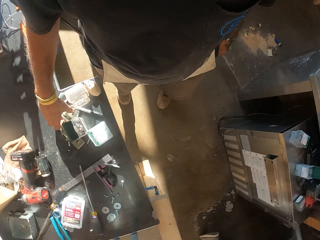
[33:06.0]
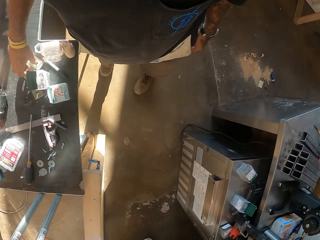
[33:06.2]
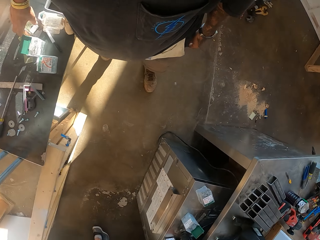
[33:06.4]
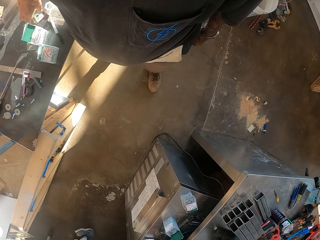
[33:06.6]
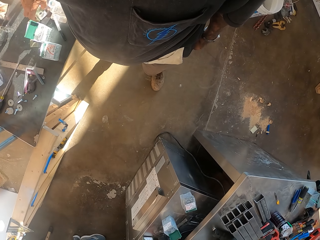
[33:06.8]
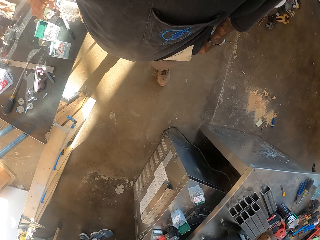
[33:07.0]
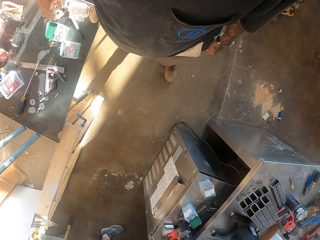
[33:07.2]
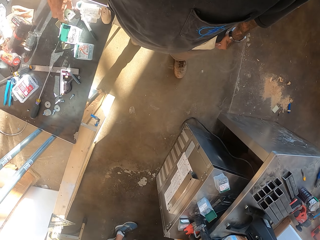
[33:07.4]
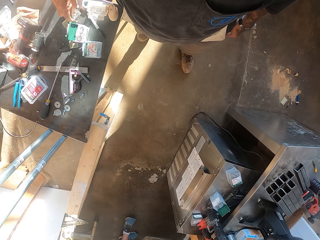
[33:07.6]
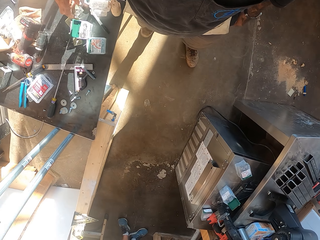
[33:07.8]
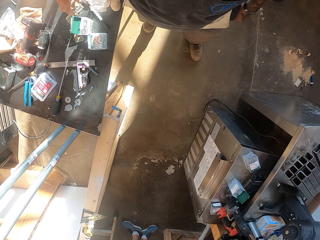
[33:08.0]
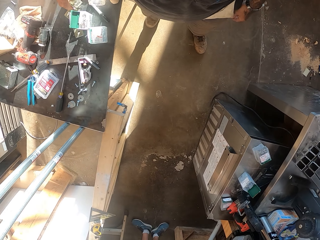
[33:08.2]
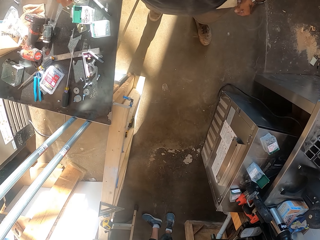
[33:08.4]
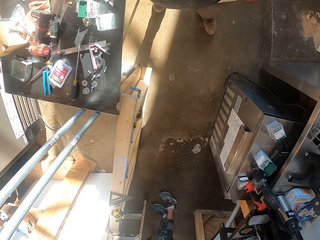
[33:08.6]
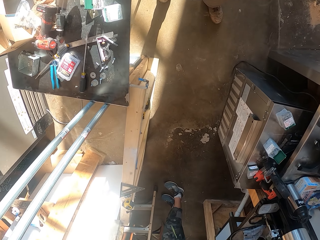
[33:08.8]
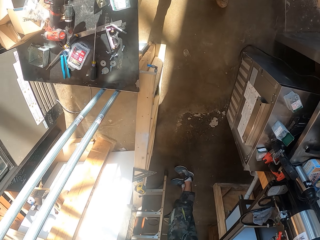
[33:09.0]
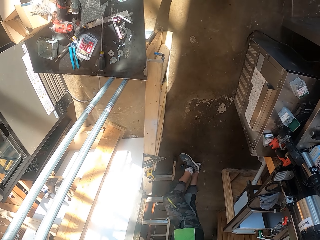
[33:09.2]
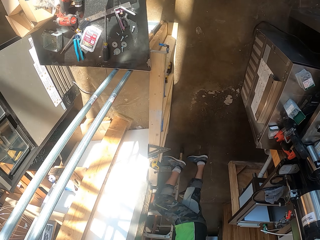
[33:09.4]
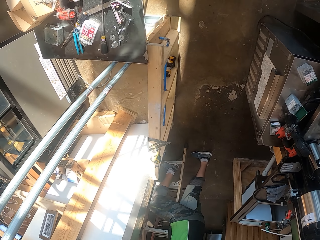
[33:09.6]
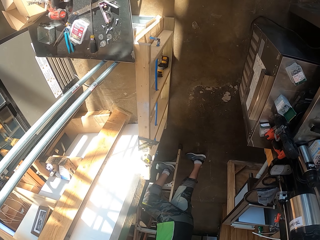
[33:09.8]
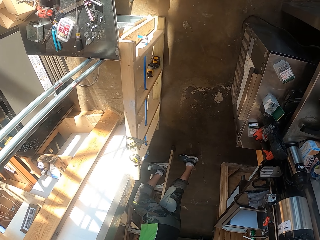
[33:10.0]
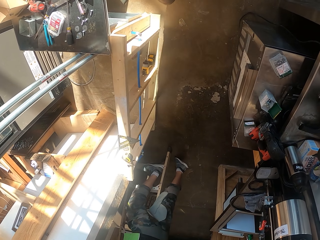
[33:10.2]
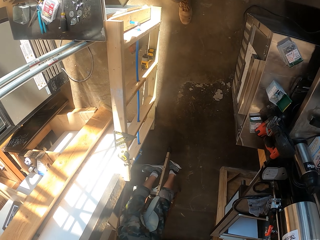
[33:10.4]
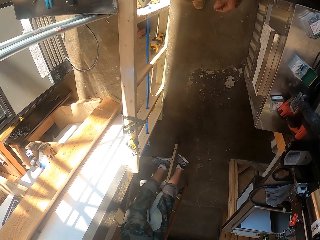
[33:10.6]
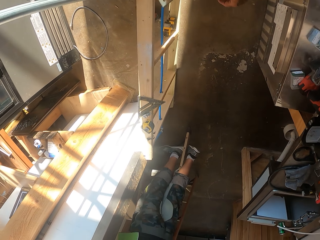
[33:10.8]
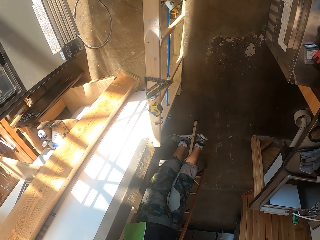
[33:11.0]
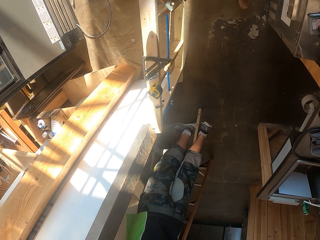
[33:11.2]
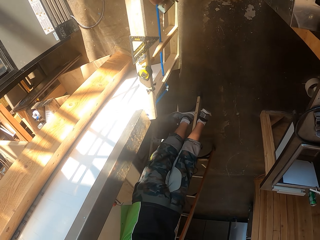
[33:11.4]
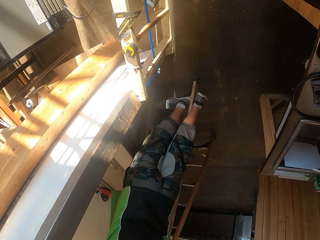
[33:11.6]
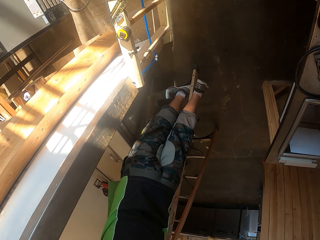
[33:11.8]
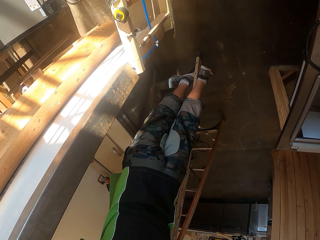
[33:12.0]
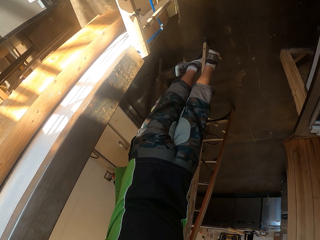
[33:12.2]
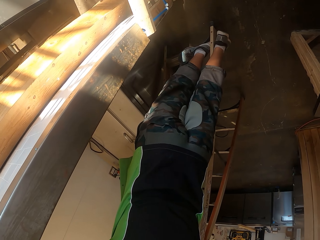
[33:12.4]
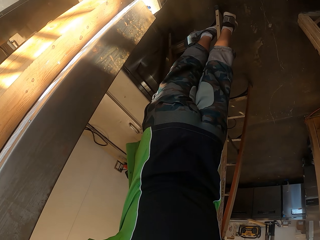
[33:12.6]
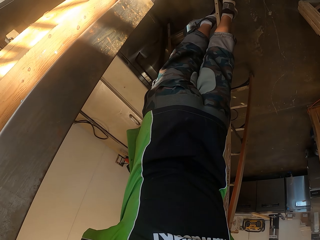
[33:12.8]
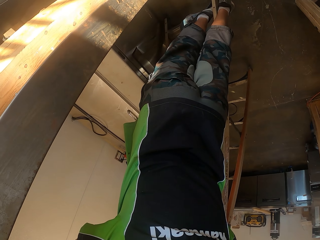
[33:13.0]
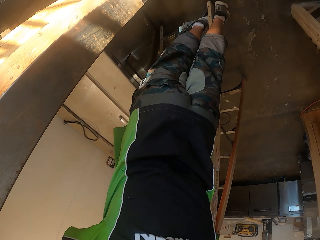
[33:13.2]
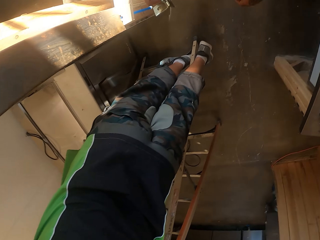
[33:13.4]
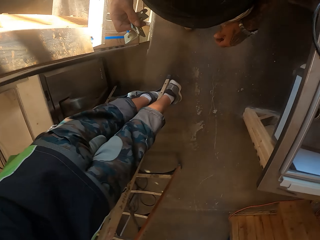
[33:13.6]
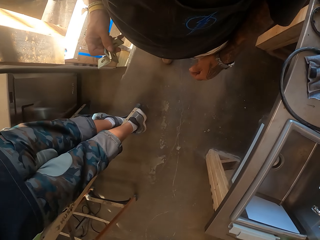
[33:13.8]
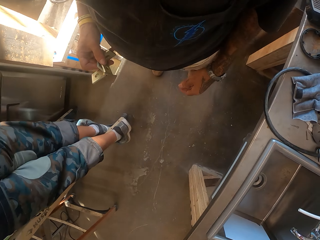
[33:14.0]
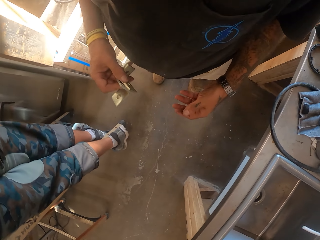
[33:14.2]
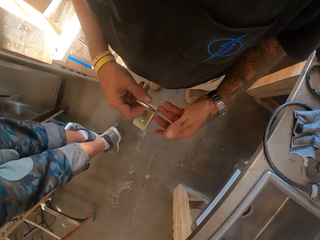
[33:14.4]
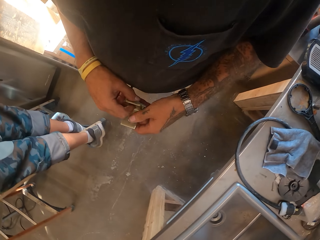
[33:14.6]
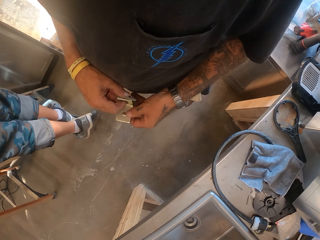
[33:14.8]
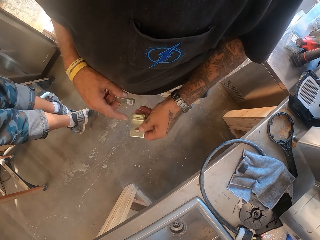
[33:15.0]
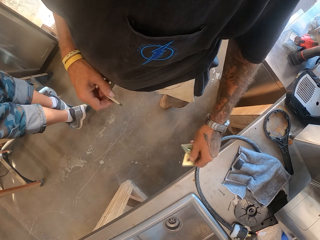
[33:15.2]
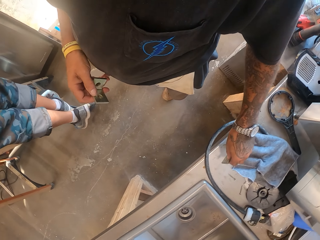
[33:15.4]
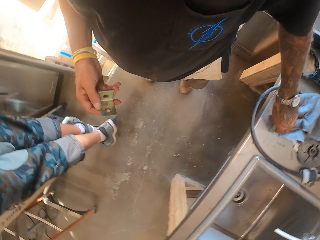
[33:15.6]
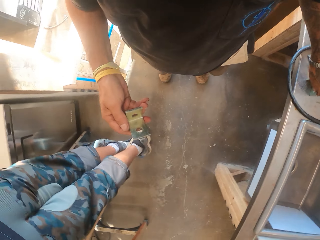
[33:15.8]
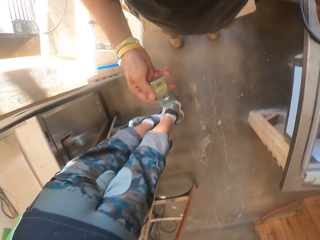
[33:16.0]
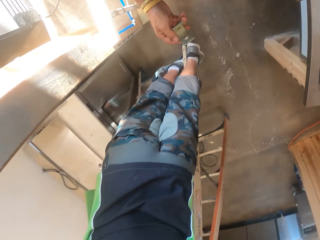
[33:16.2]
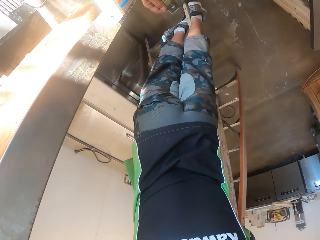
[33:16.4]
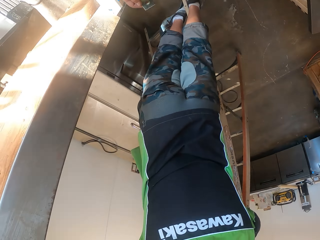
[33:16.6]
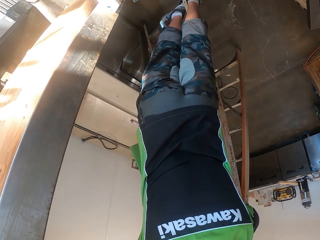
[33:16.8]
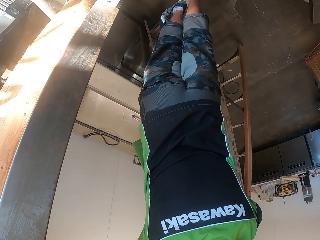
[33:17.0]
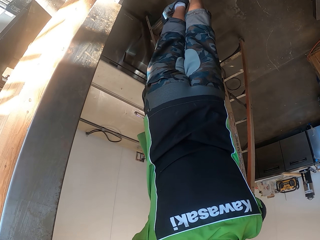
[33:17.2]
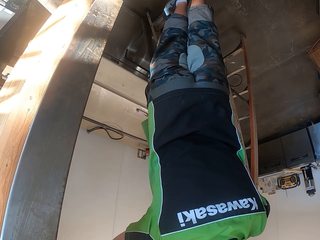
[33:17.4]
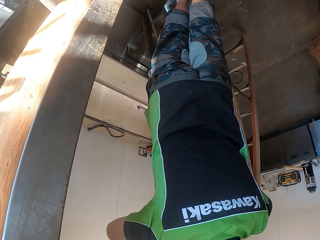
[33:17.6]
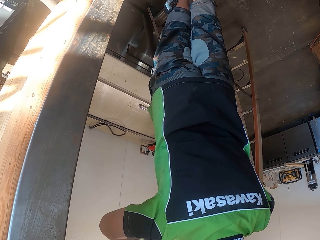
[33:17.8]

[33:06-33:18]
The camera wearer picks up pipes from the counter. They walk in the workshop.

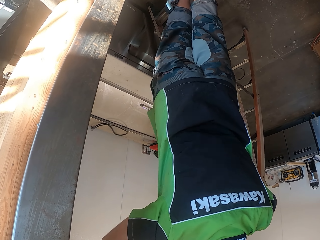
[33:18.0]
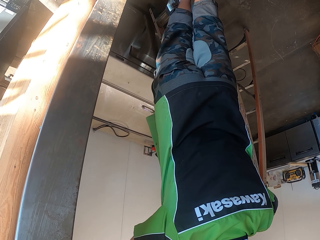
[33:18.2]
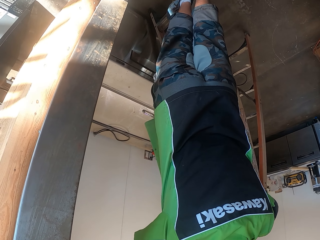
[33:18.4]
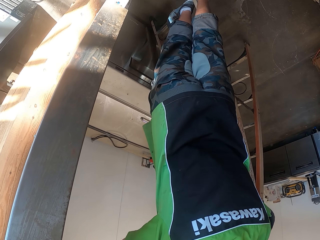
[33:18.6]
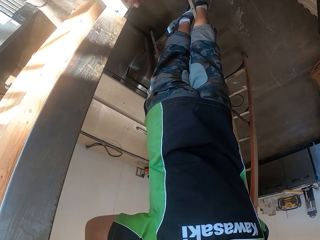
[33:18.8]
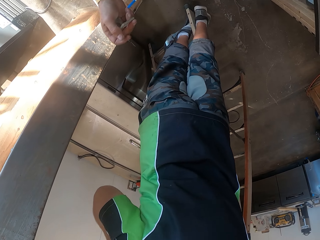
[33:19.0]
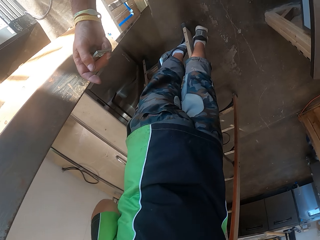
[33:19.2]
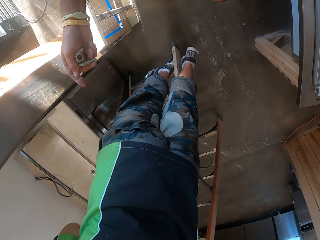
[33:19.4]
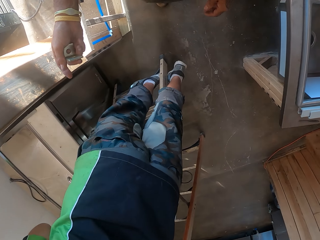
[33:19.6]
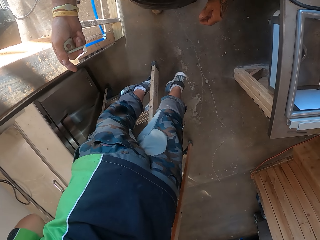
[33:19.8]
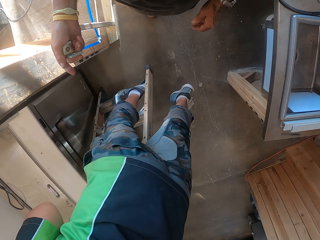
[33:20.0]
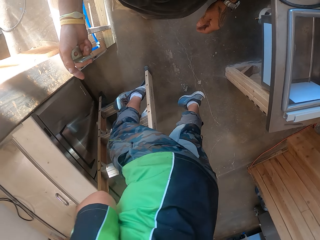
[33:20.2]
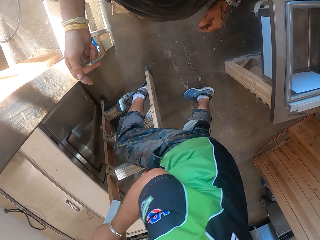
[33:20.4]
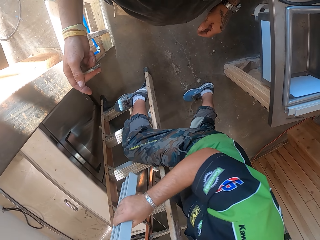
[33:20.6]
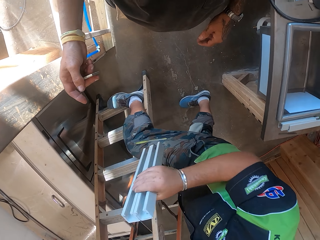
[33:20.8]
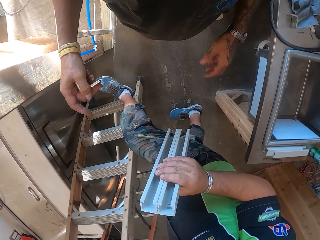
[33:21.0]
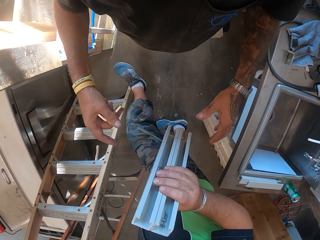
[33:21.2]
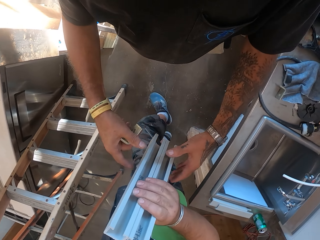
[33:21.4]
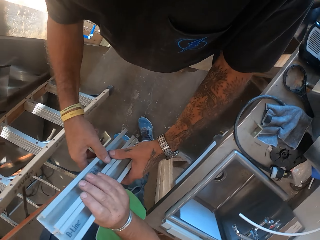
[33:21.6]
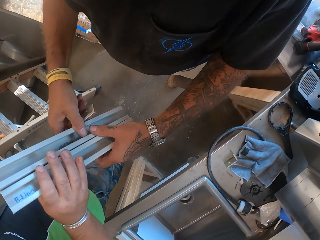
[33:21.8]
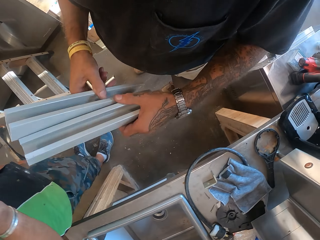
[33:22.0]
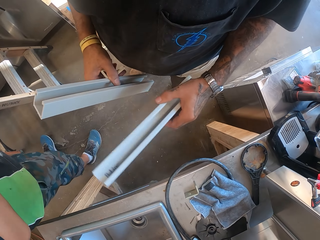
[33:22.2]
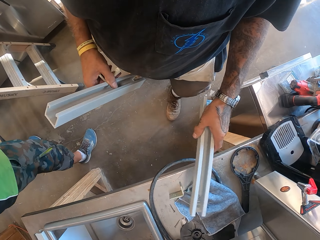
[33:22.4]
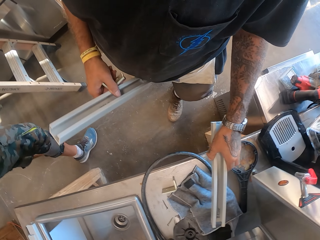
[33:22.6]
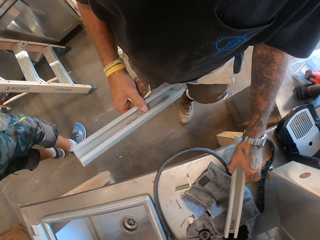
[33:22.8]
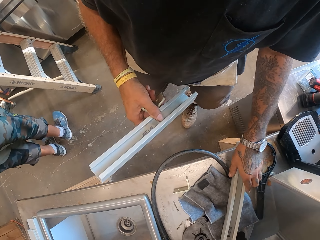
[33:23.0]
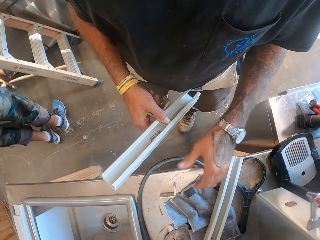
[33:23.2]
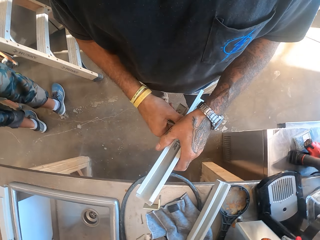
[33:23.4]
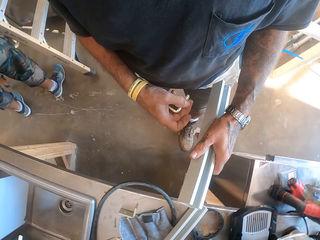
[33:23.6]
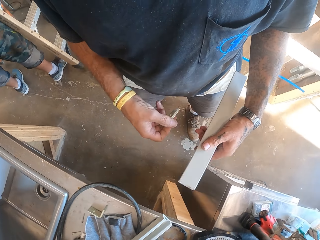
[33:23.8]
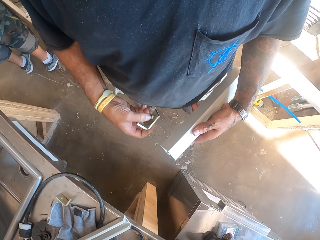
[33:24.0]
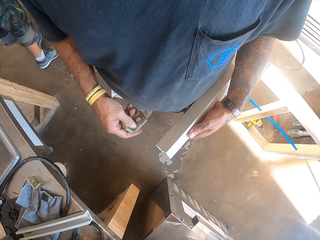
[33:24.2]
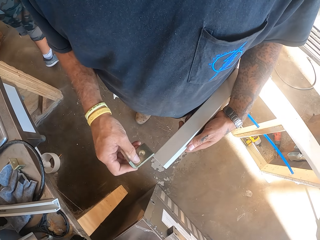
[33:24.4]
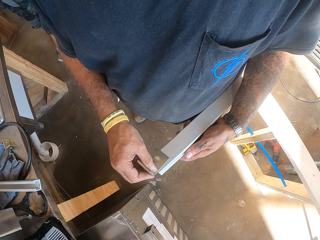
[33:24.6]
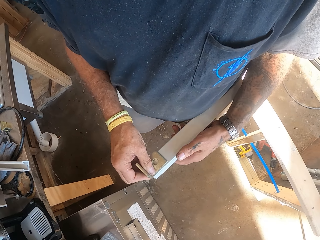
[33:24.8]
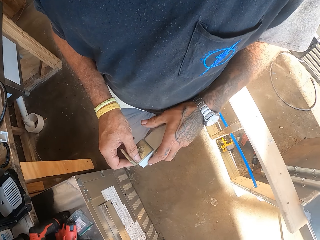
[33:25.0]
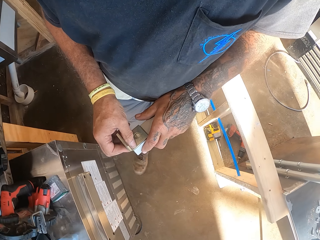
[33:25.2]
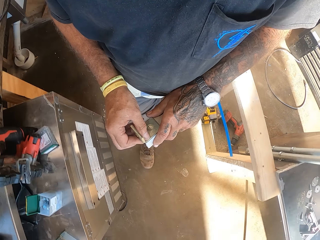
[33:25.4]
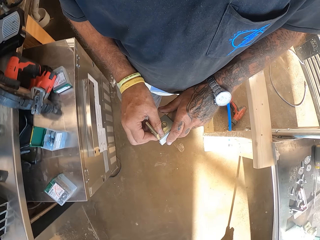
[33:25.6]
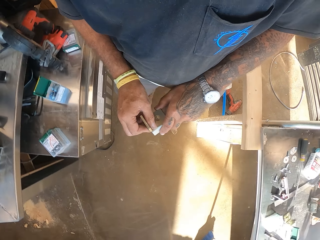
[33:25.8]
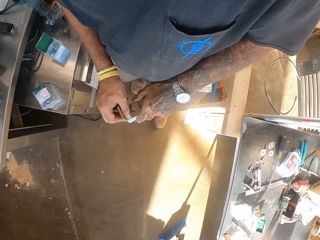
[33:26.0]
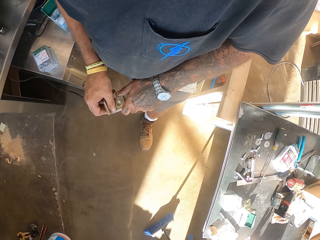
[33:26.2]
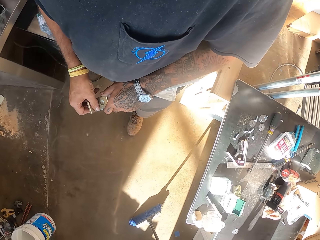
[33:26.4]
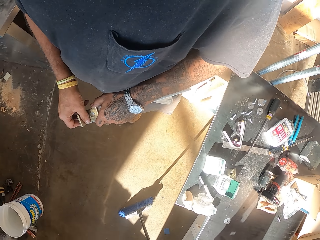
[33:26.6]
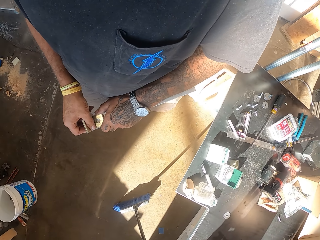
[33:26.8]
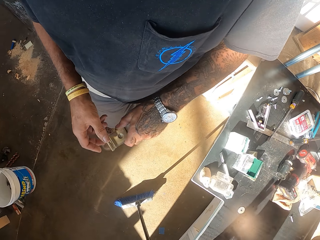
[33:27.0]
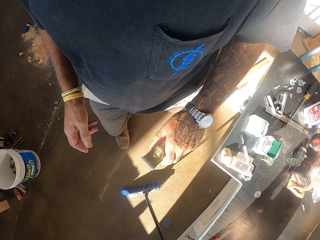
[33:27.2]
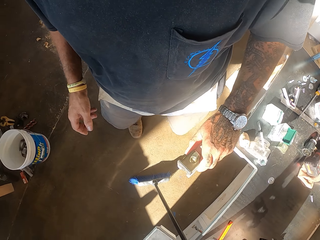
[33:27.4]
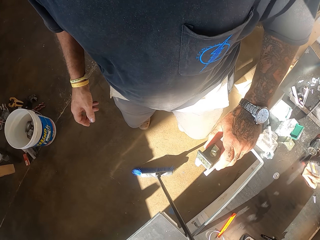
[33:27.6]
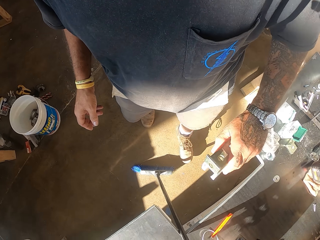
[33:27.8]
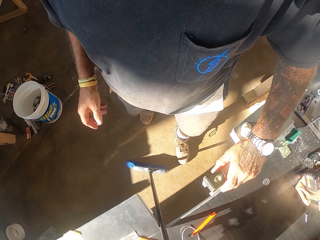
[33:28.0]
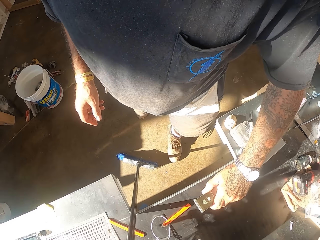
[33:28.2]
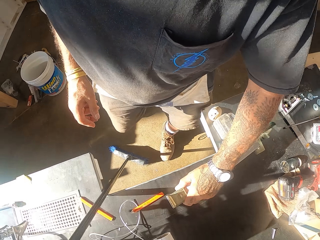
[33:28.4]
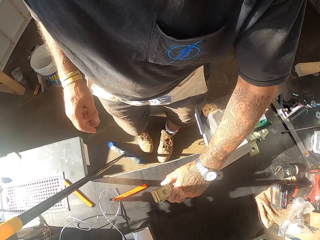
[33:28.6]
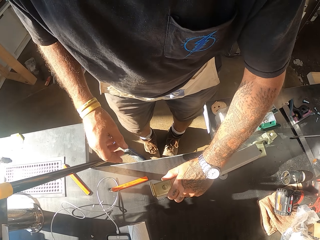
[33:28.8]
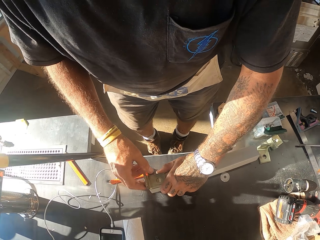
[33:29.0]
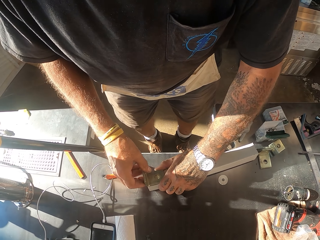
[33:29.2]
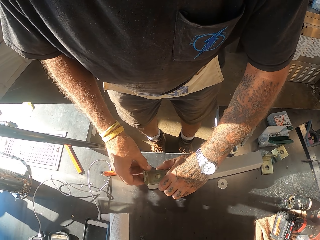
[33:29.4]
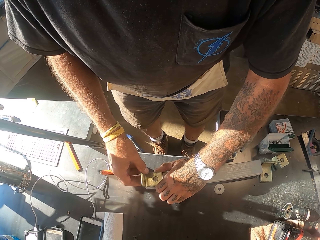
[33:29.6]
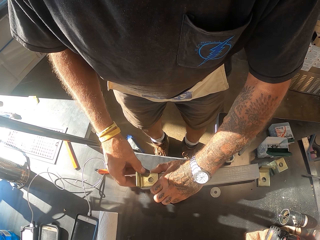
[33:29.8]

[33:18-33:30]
The camera wearer picks up a pipe or steel from a man. They put the pipe on the counter. They hold the steel. They put a metal clamp on the pipe. They walk in the workshop.
